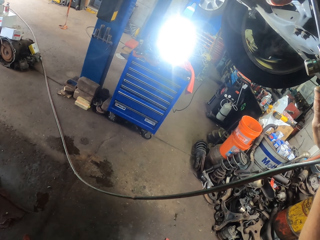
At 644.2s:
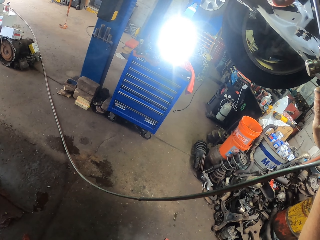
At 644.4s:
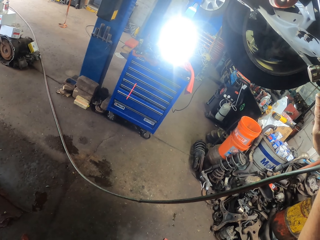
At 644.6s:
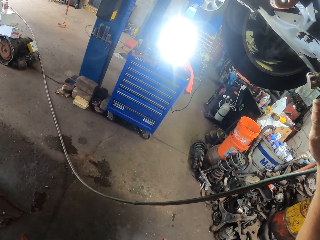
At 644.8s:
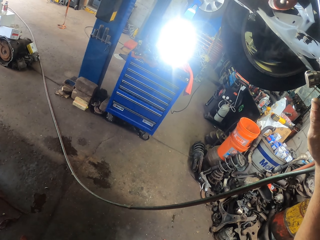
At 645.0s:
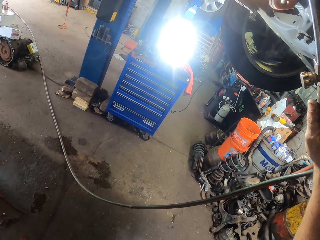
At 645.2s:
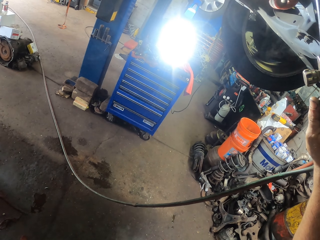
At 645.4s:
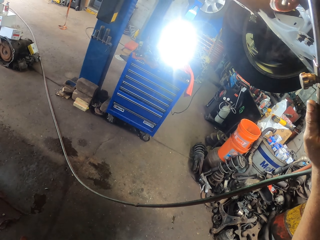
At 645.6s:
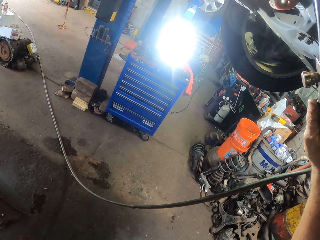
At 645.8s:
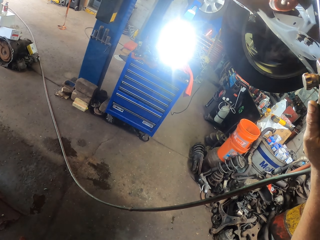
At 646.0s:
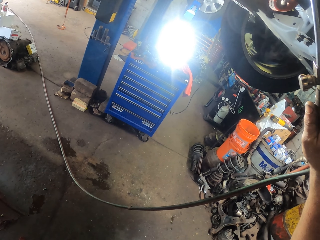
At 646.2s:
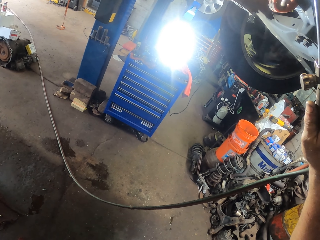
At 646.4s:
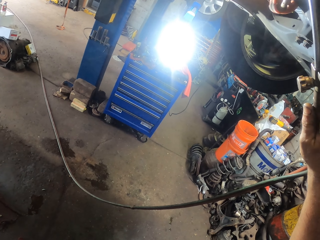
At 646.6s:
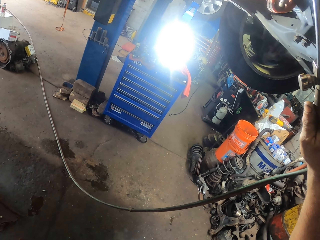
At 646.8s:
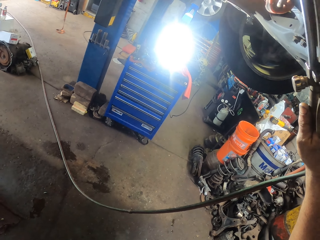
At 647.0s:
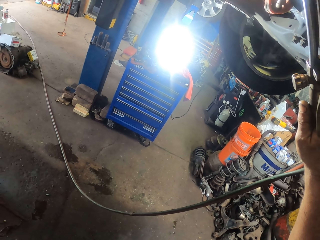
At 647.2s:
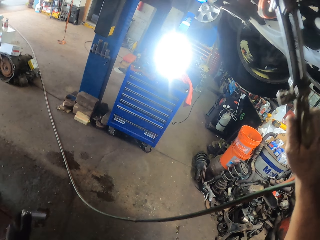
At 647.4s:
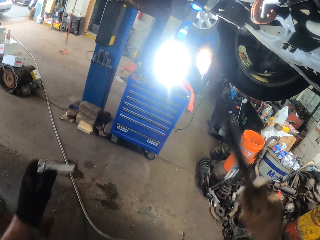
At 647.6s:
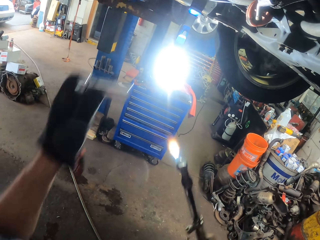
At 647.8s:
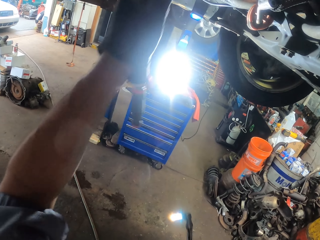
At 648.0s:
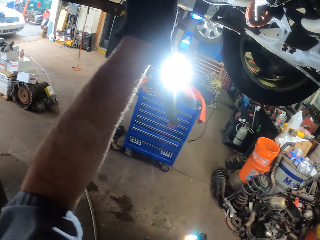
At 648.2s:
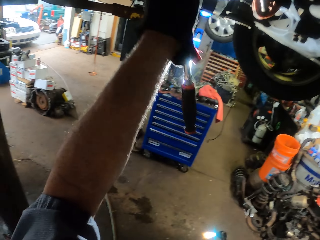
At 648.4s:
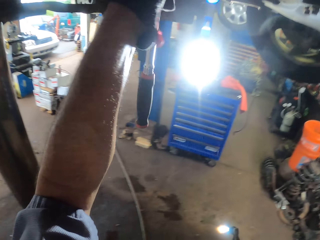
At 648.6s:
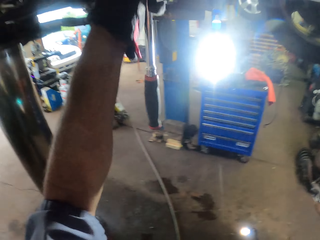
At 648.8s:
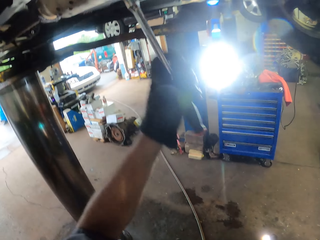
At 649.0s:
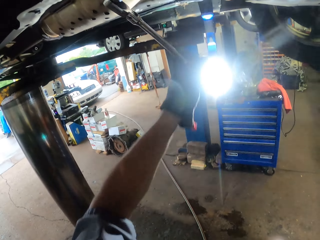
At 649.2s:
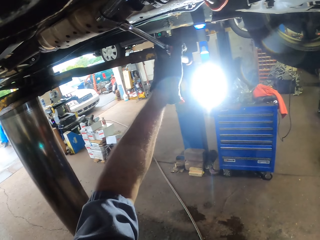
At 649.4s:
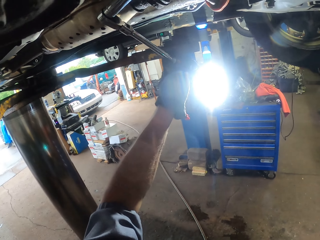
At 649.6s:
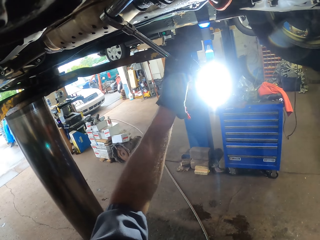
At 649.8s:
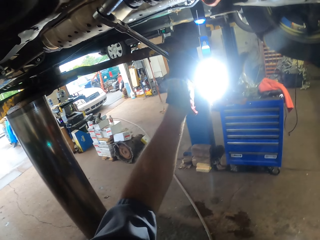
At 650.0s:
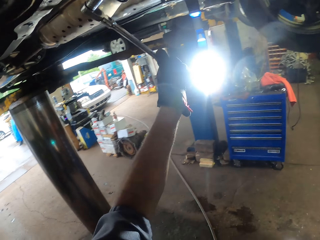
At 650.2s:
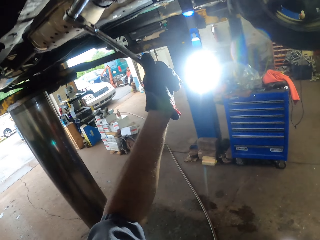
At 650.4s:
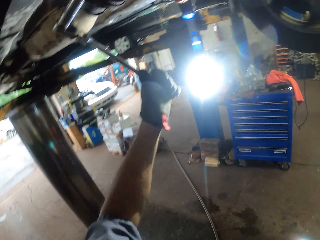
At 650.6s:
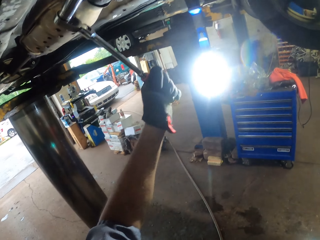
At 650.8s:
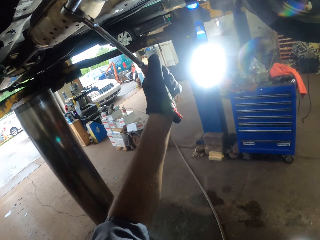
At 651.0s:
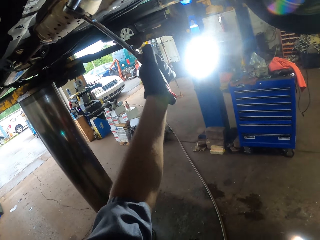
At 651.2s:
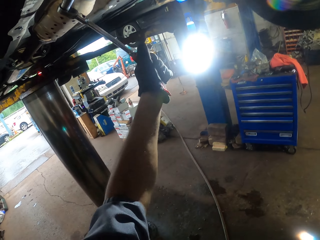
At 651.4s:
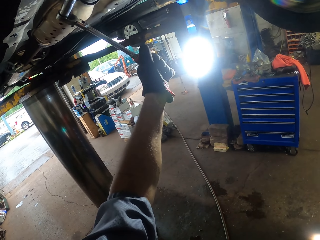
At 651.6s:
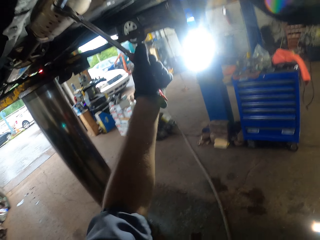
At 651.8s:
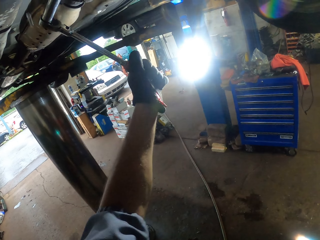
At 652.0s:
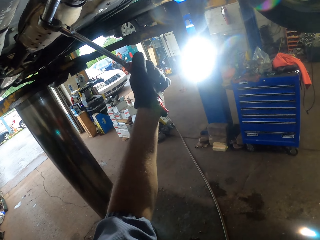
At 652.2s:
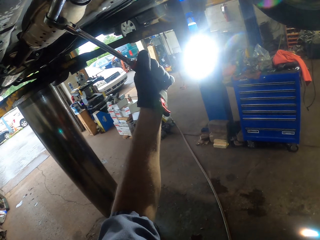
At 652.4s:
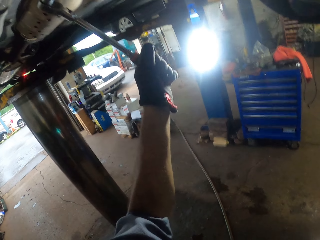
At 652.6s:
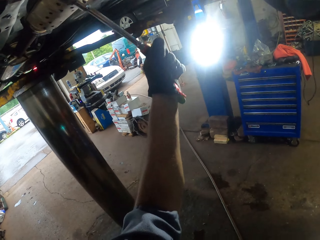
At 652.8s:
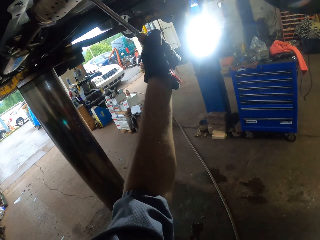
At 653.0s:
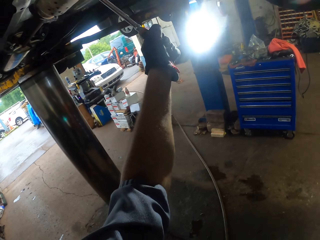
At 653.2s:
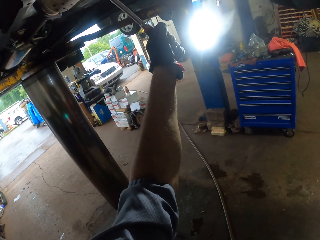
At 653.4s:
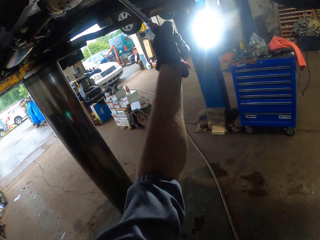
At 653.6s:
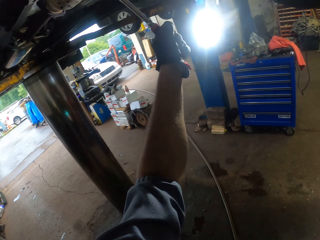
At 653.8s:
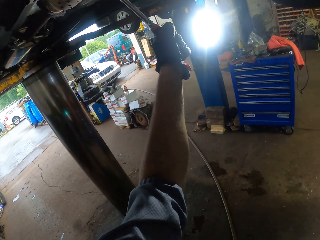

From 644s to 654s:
The camera wearer swings the left hand and swings the right hand. They pull the welding torch off the engine. They put the socket wrench in the engine. They turn the bolt with the socket wrench.

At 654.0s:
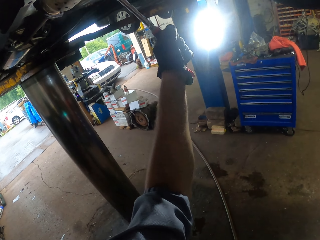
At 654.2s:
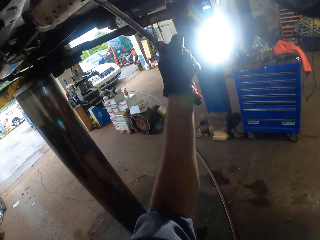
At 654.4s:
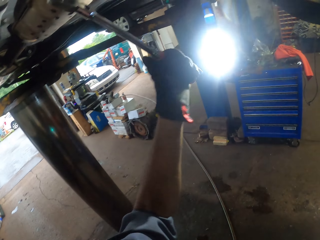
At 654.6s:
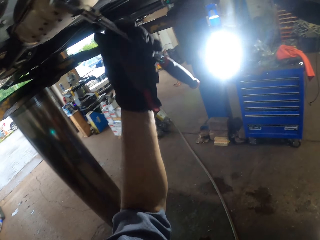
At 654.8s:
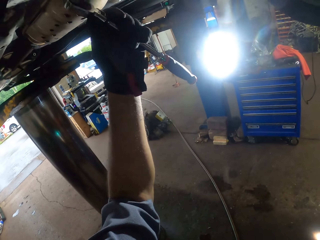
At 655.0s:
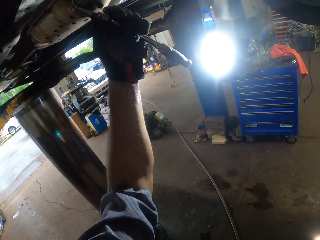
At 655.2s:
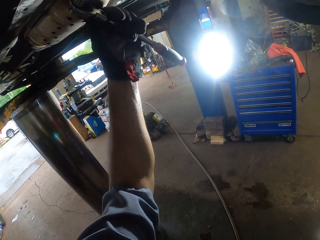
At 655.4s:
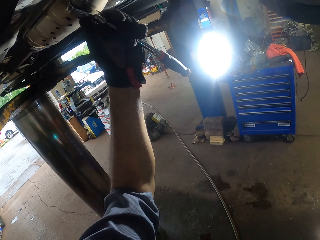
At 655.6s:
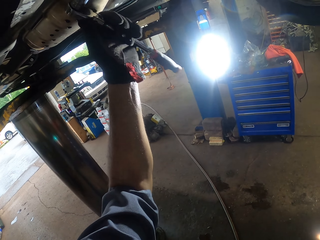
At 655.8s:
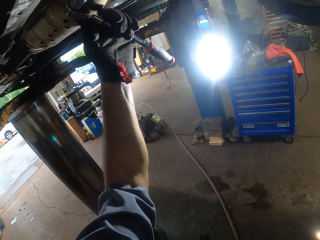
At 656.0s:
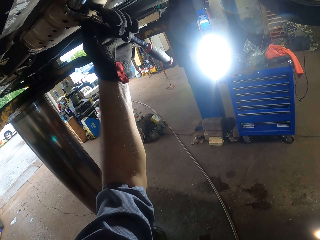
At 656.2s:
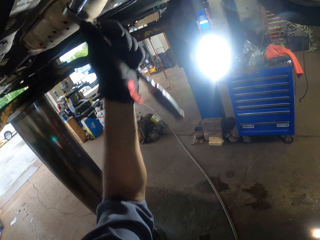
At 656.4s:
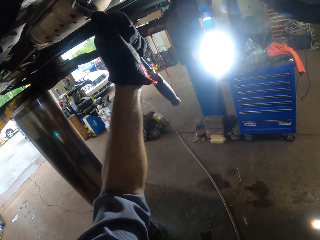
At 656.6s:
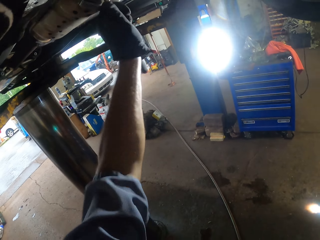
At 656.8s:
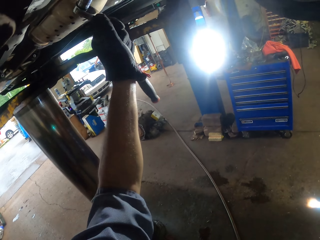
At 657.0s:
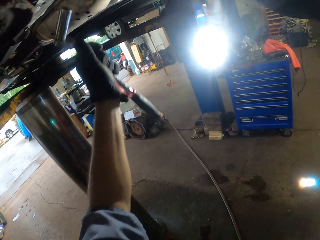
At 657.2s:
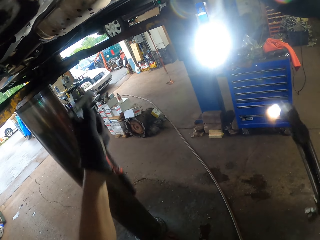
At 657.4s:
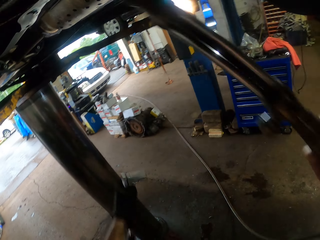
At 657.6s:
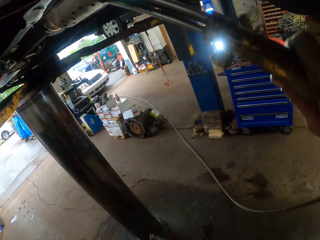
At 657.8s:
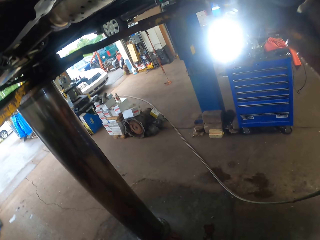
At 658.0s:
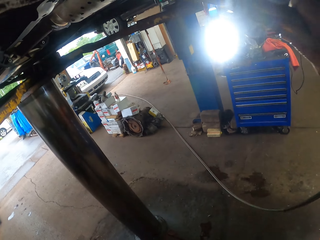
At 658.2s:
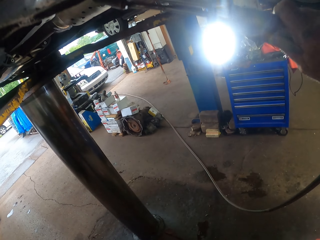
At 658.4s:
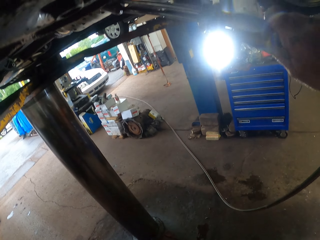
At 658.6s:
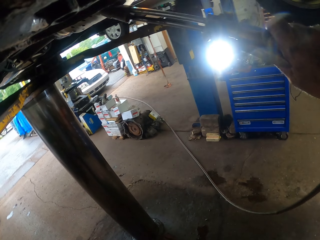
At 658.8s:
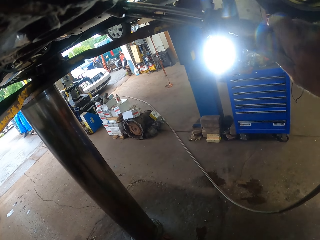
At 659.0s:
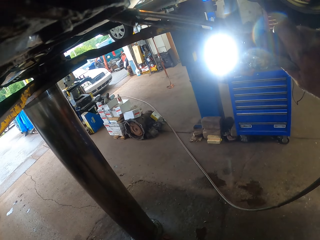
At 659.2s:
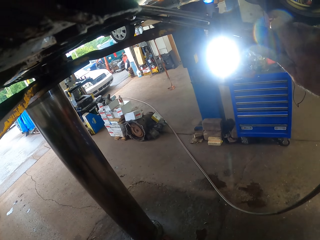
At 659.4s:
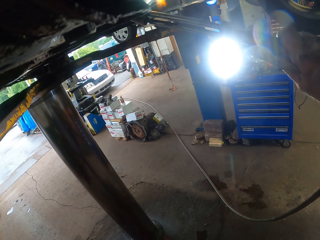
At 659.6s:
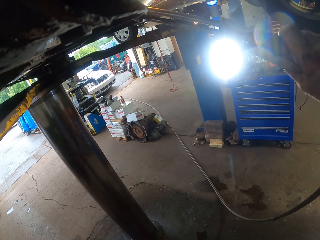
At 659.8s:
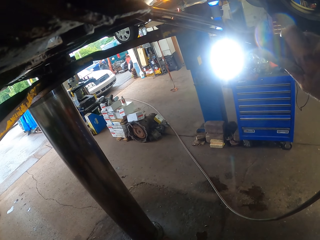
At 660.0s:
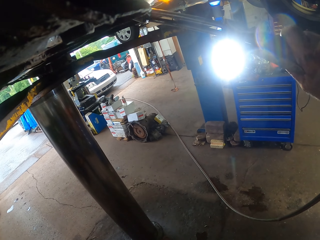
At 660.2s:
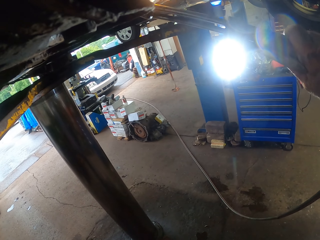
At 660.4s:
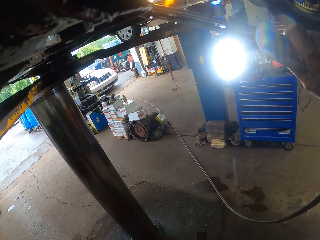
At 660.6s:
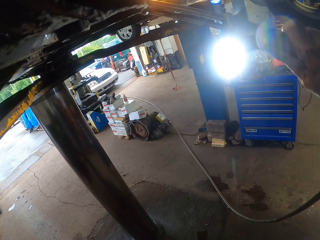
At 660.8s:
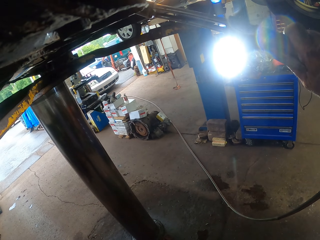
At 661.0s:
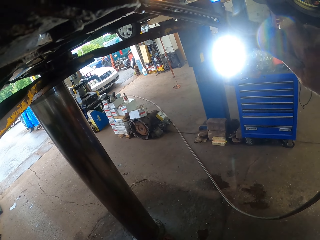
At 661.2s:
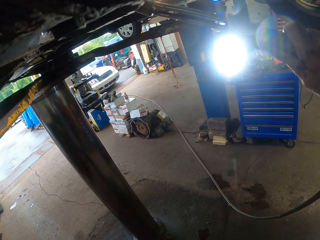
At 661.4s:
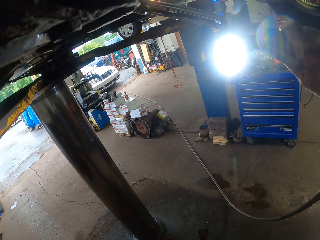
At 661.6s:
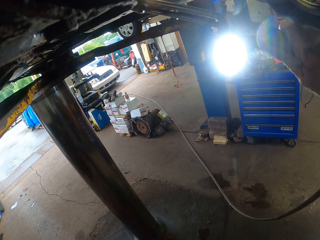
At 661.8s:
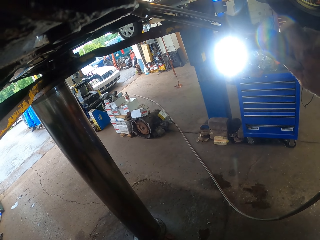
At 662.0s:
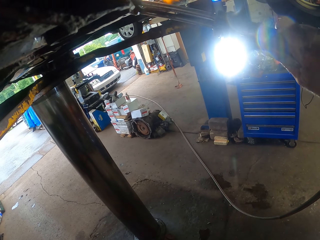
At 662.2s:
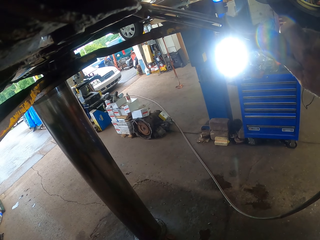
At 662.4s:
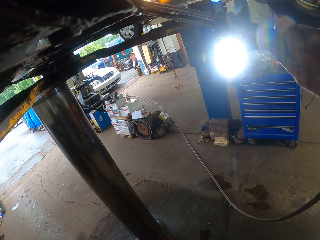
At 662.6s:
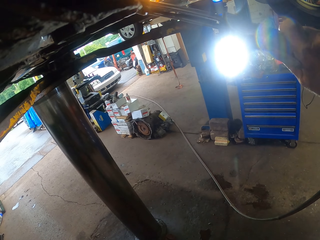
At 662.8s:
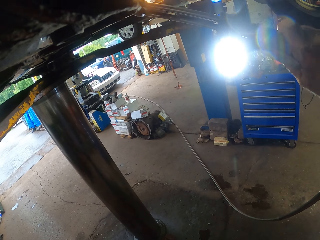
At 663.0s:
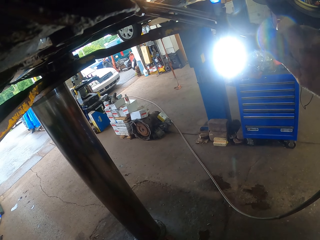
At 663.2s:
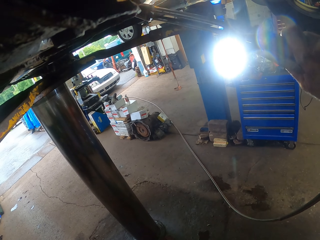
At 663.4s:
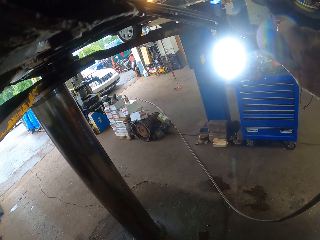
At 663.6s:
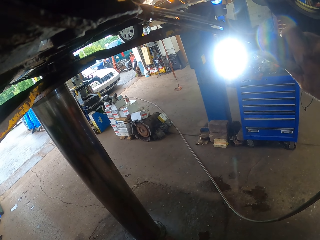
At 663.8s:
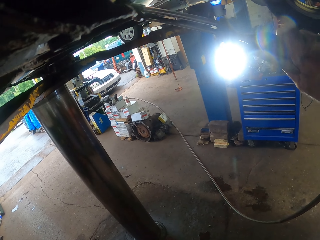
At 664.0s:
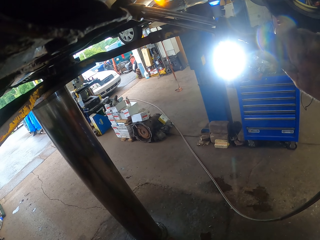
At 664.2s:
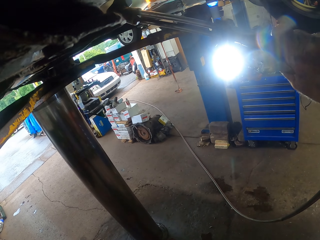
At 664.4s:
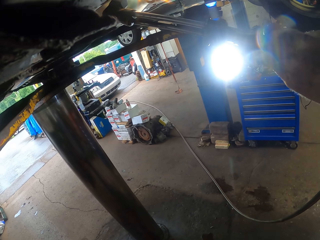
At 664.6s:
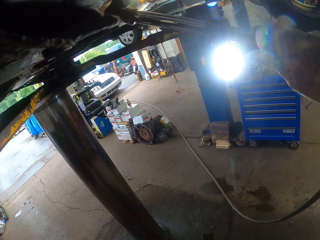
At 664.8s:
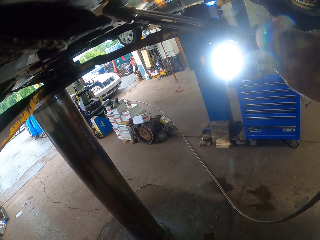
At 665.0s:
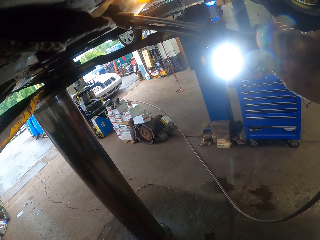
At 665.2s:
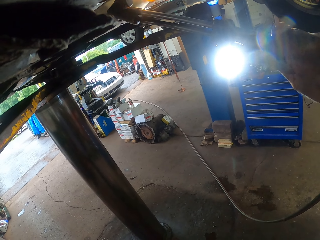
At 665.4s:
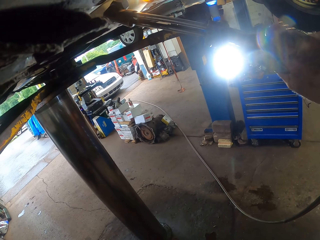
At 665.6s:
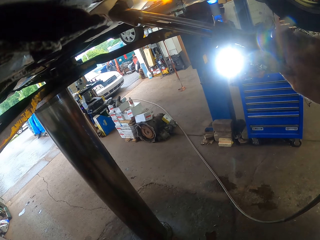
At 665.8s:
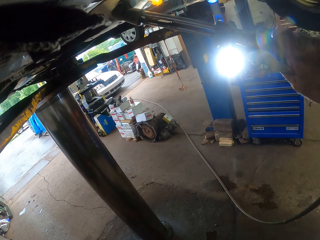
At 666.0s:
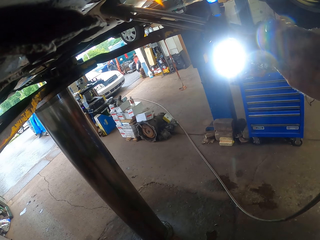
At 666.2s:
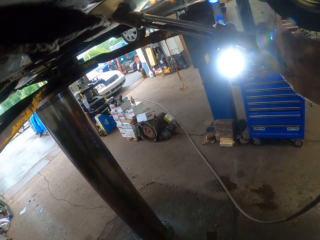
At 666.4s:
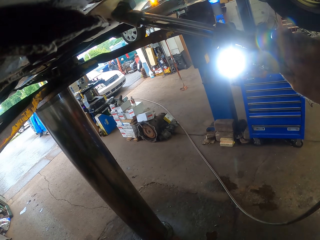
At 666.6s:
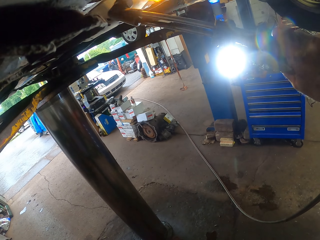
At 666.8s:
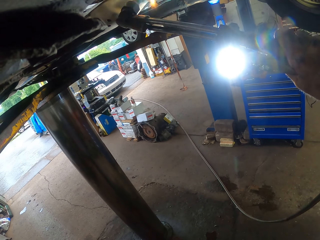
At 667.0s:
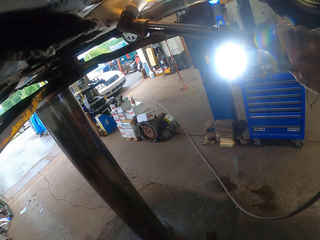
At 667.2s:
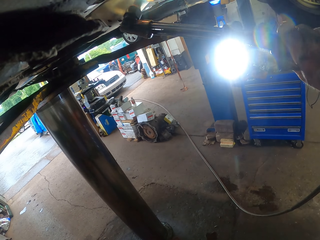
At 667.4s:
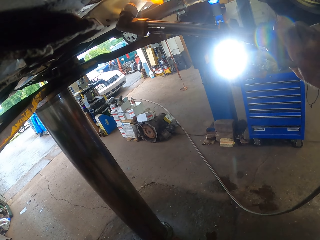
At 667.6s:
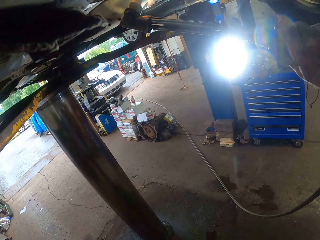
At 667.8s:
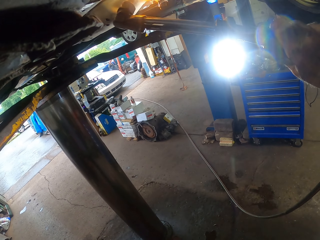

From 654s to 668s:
The camera wearer swings the left hand. They tighten something using a ratchet wrench. They swing the right hand and swing the left hand. They pull the socket wrench off the engine. They weld the engine with a welding torch. They heat something using the welding torch.
